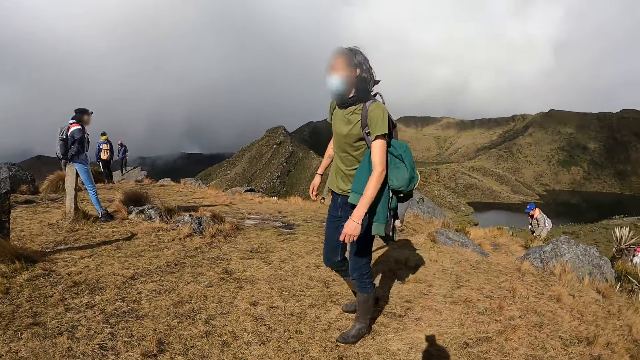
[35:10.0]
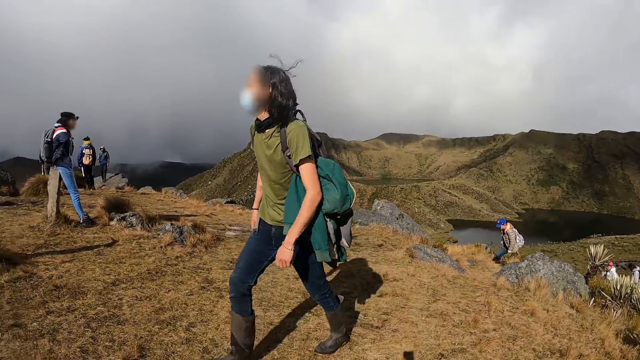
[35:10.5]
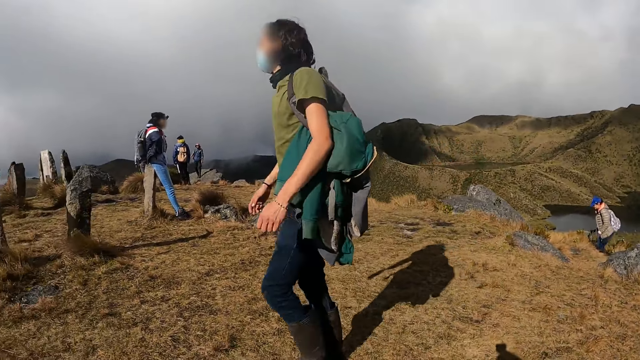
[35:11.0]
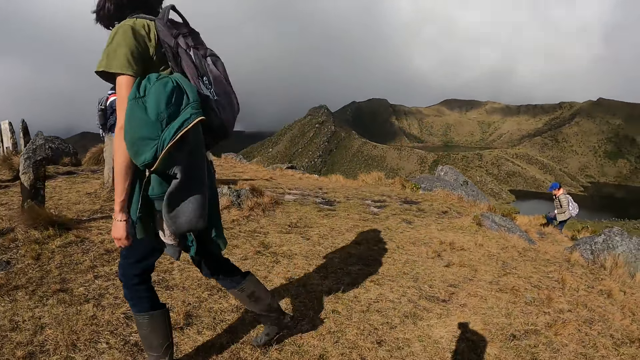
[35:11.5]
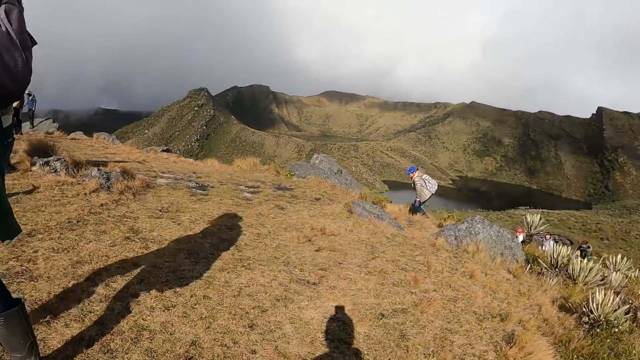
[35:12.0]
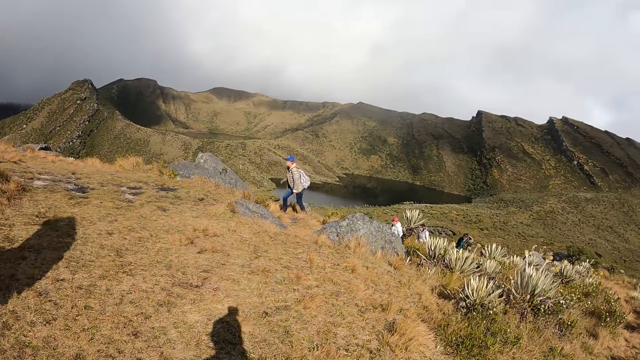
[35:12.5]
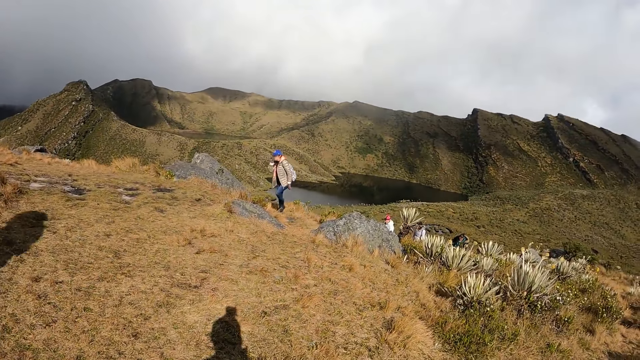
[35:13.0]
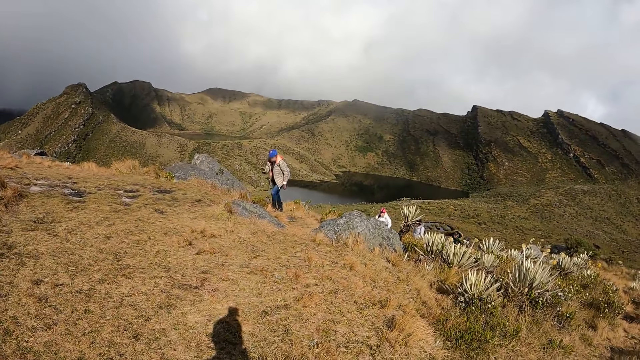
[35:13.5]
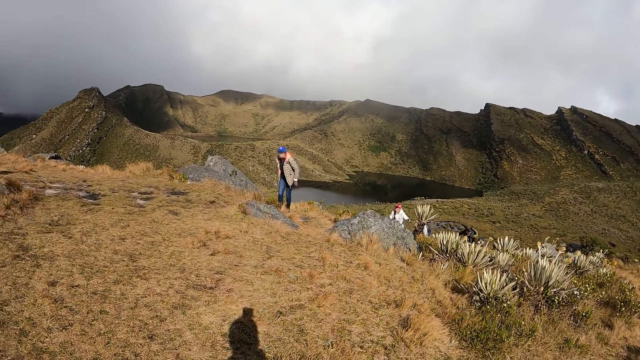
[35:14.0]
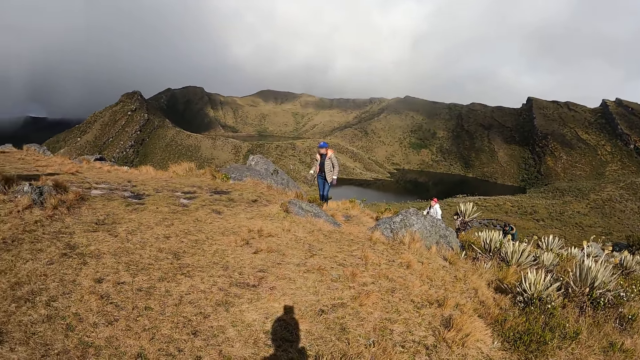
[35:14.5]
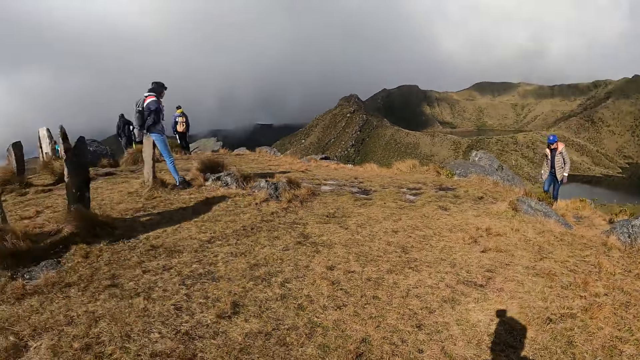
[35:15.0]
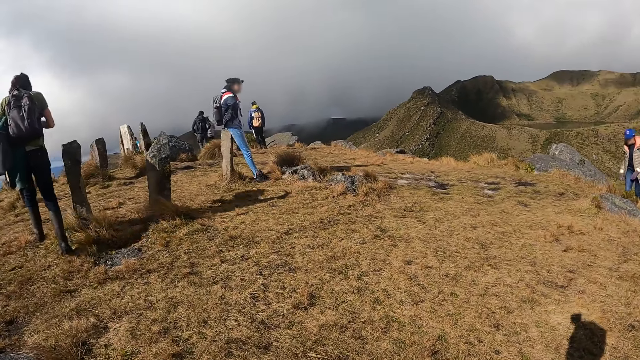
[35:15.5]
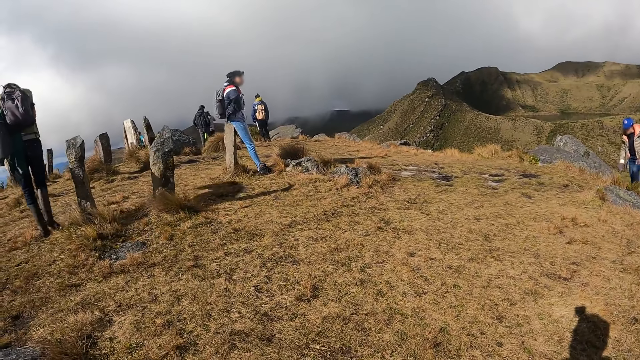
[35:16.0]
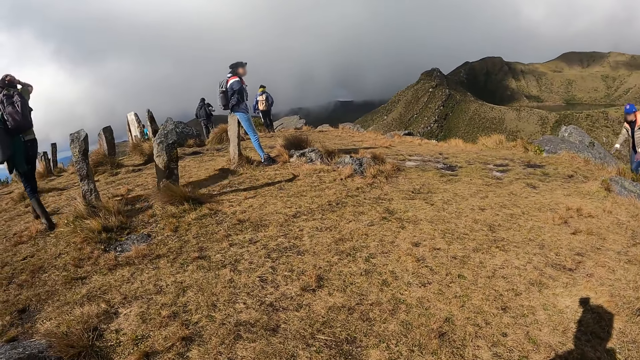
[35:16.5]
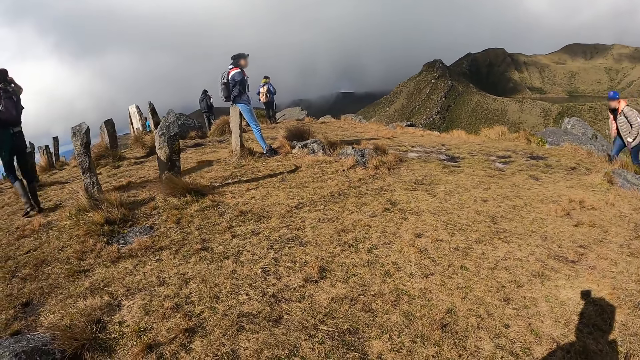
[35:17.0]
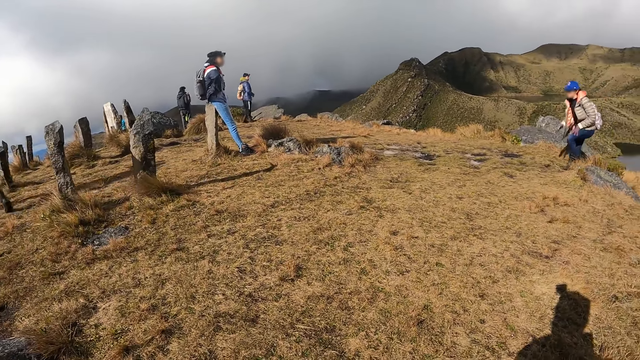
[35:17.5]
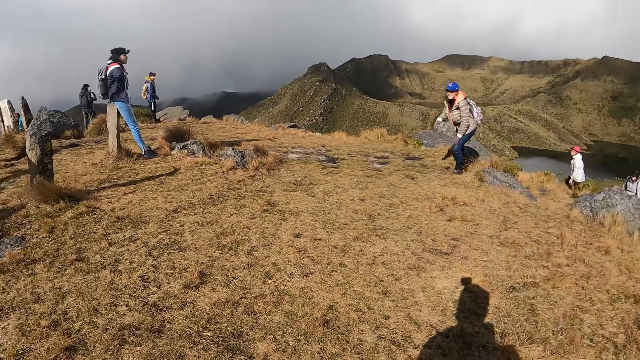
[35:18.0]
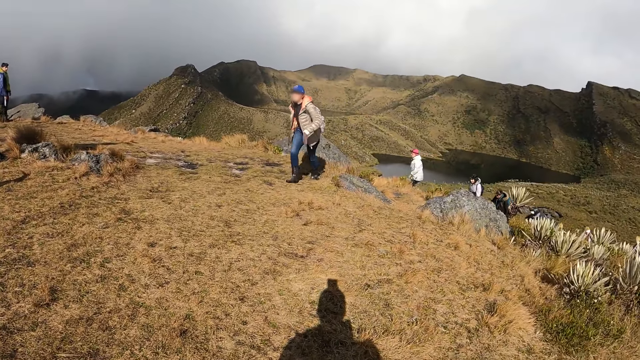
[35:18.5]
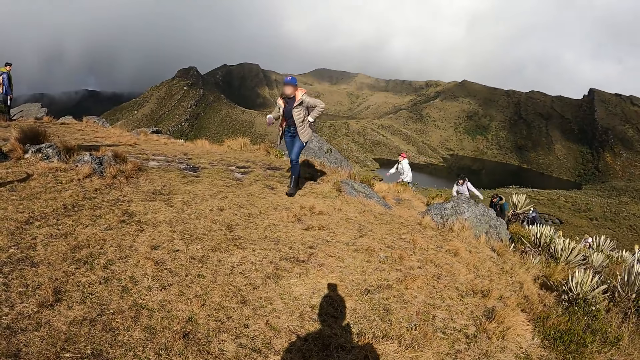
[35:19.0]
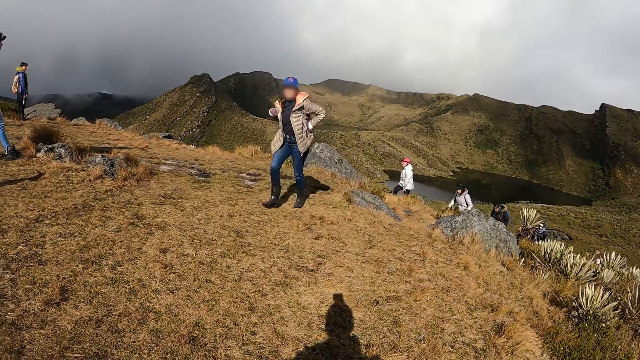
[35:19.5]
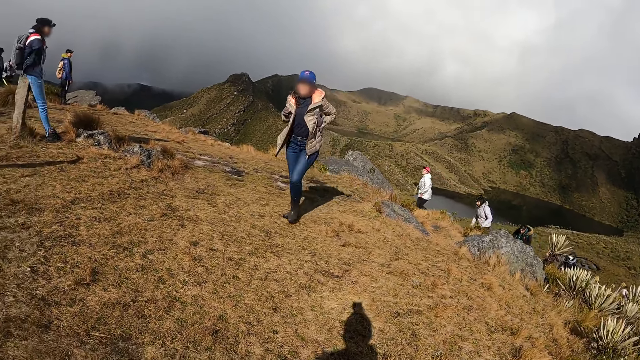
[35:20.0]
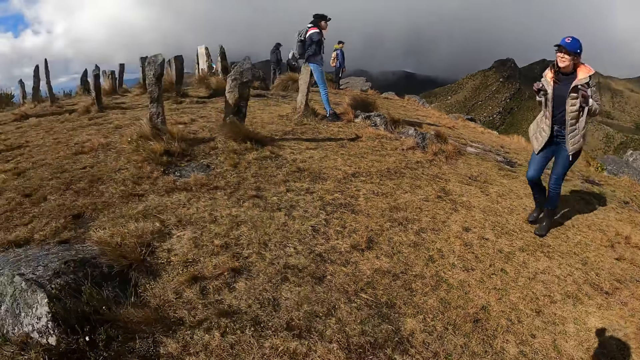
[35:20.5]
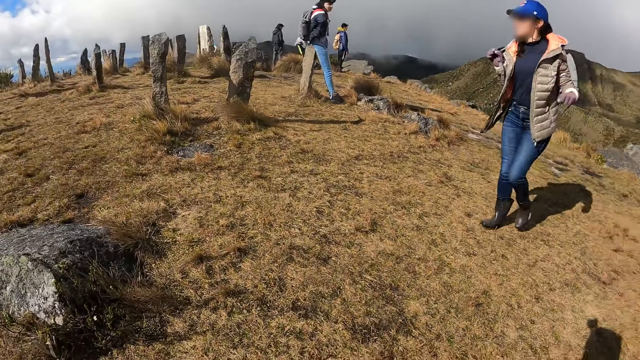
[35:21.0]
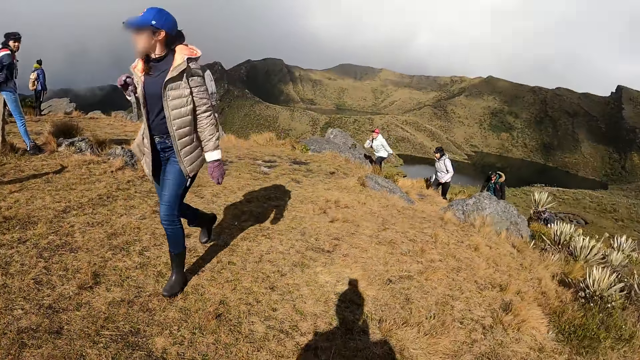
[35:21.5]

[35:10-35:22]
A person climbs the mountain. The person touches the face and climbs the mountain. The camera wearer turns around. The person removes a bag at the back.

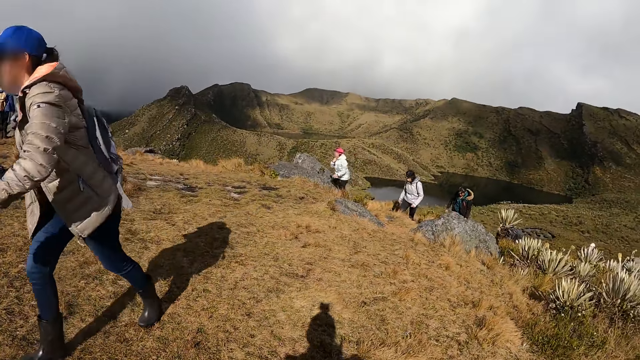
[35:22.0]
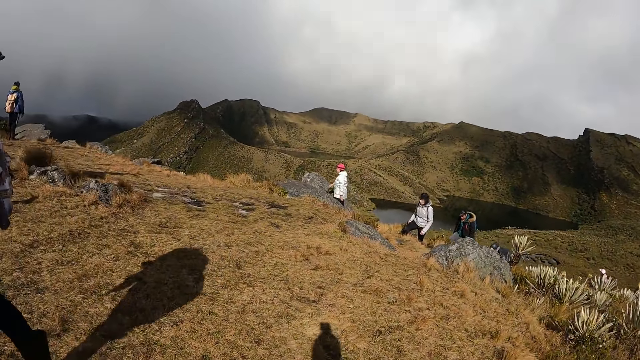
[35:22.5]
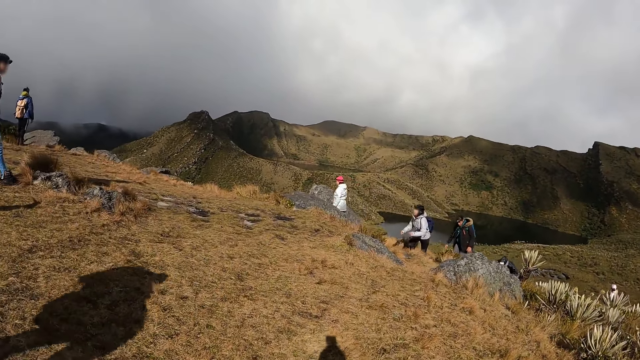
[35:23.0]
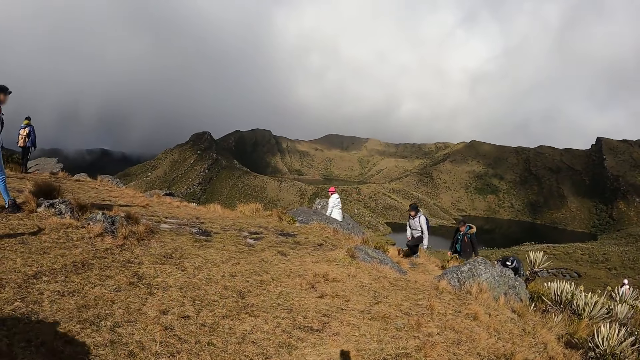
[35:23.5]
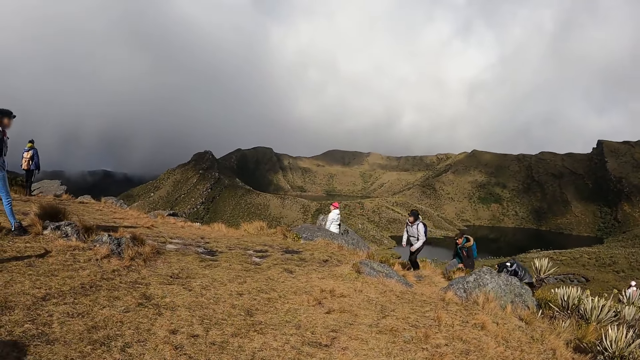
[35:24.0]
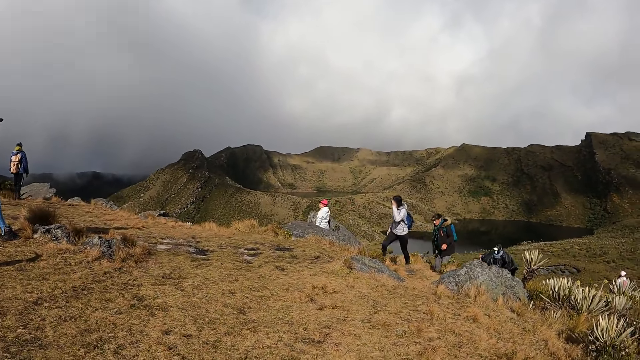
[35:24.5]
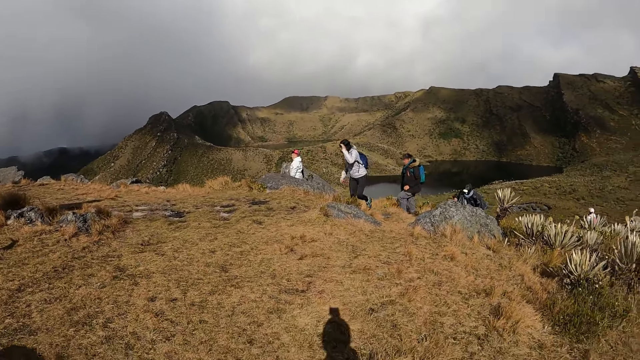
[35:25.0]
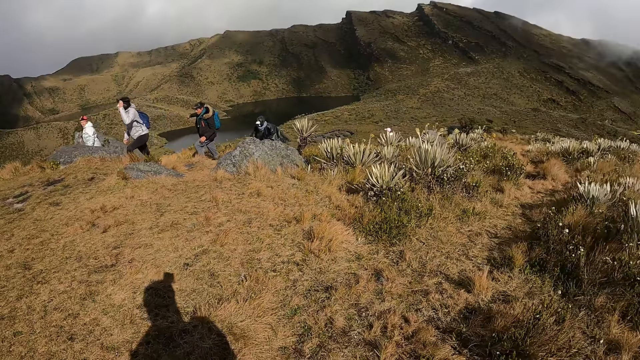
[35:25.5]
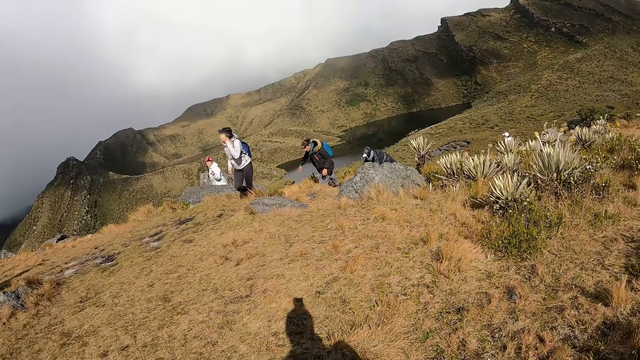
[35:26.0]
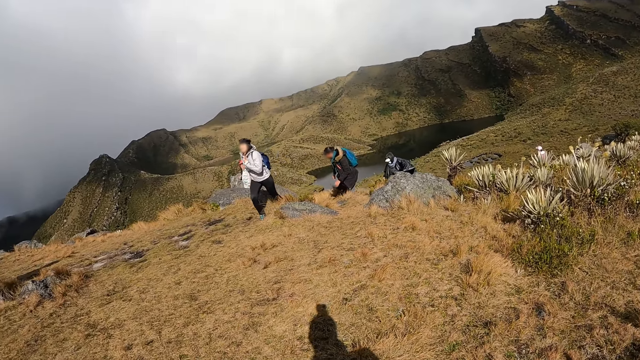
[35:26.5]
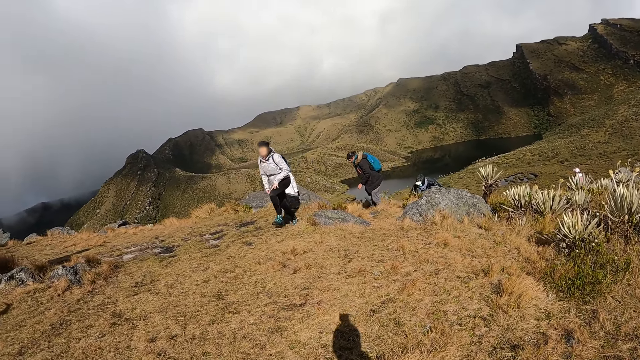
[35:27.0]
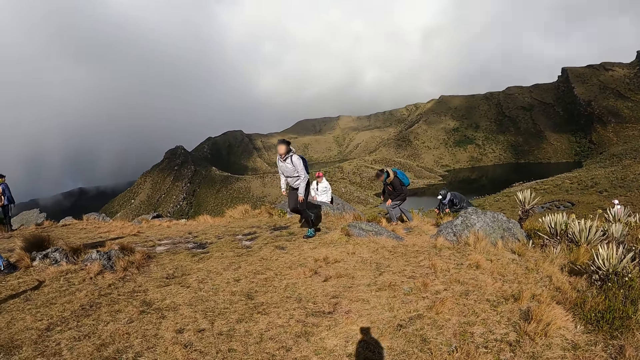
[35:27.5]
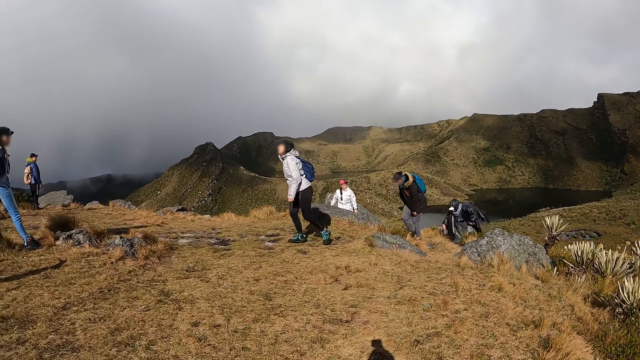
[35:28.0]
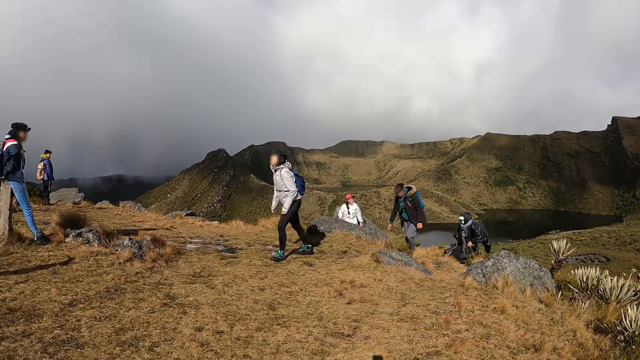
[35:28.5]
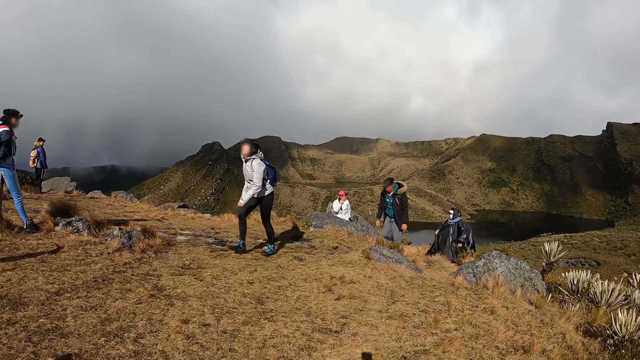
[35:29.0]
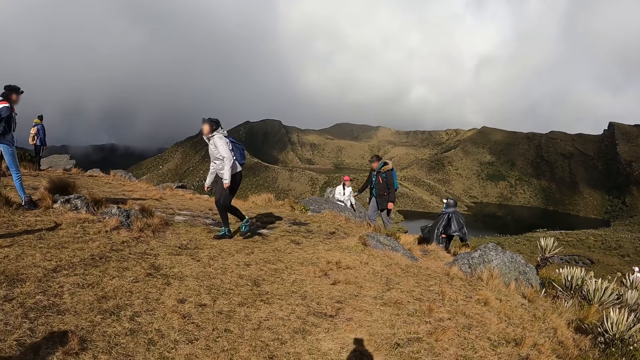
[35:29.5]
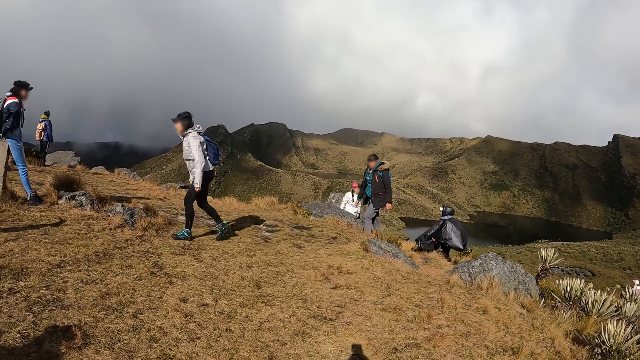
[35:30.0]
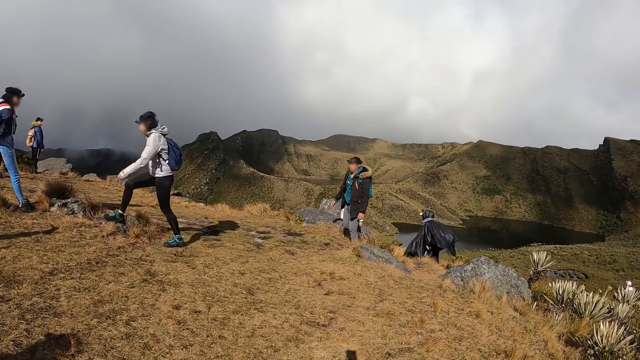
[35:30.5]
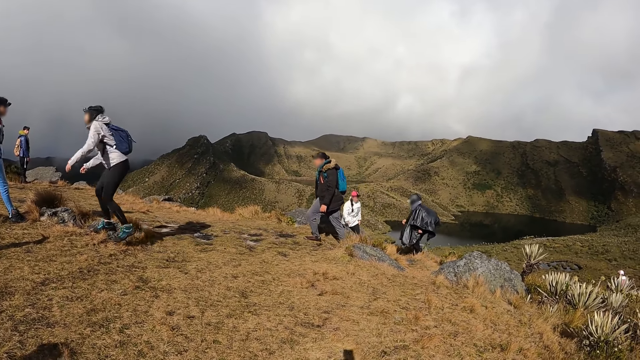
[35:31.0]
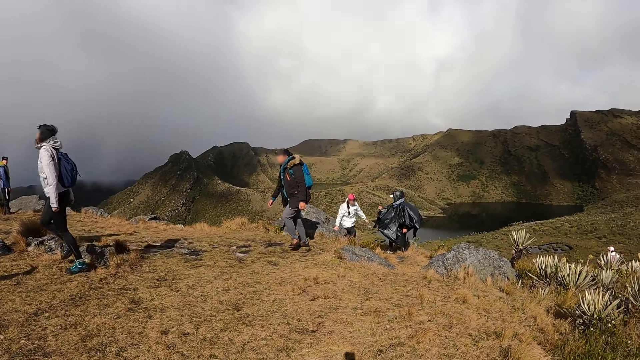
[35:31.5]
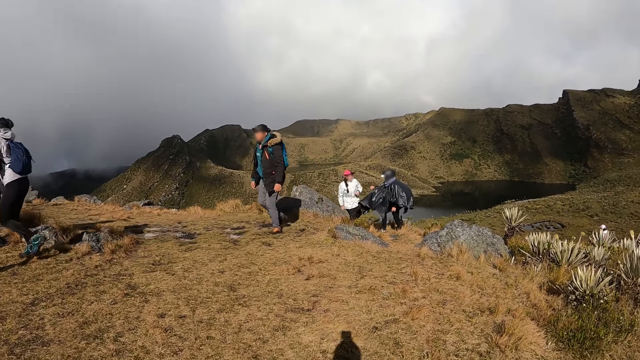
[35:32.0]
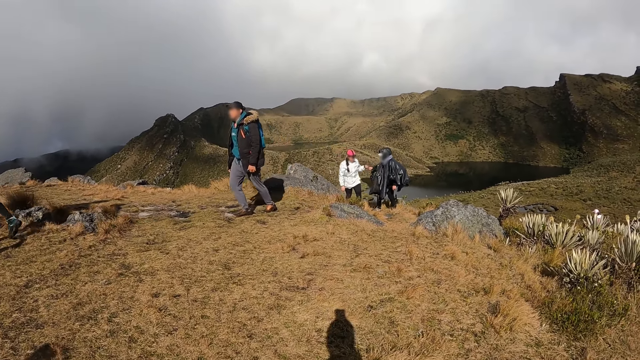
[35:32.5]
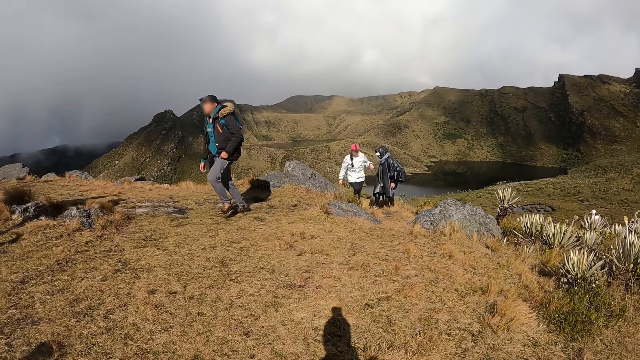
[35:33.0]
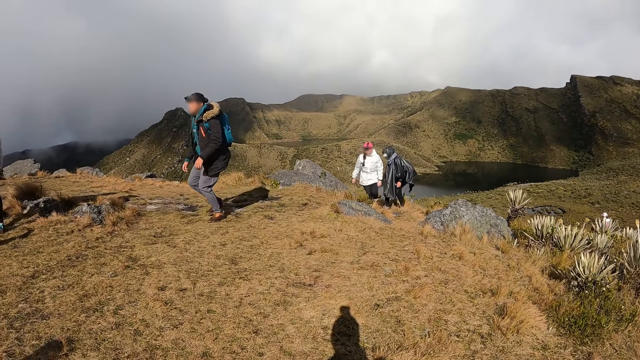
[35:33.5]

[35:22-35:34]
A person adjusts a camera and climbs the mountain. Another person climbs the mountain. A third person converses with yet another person.
